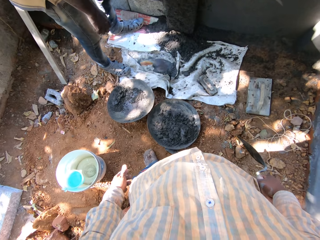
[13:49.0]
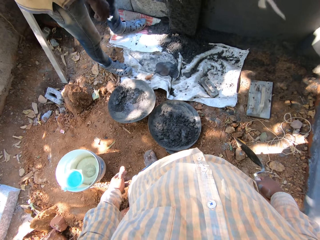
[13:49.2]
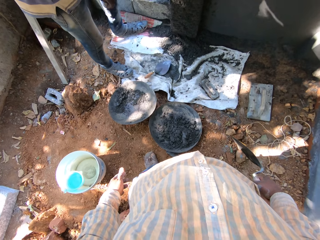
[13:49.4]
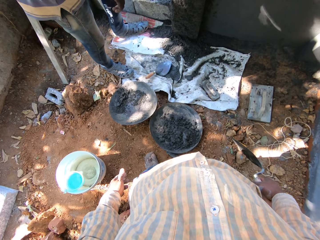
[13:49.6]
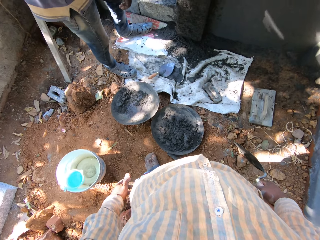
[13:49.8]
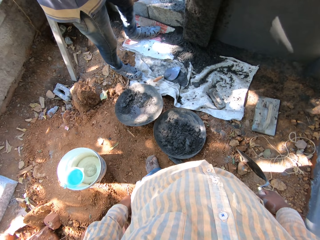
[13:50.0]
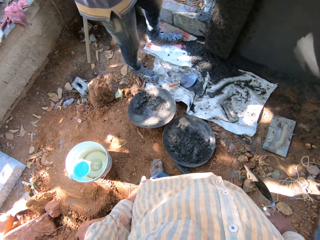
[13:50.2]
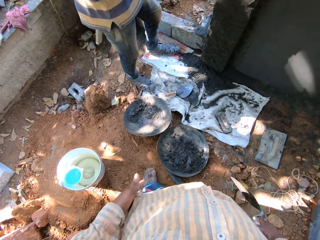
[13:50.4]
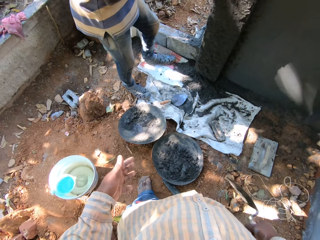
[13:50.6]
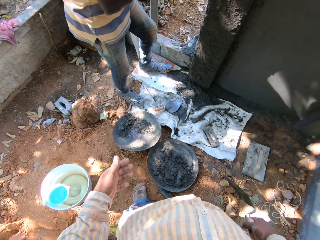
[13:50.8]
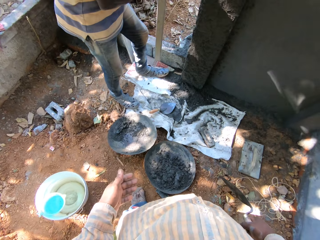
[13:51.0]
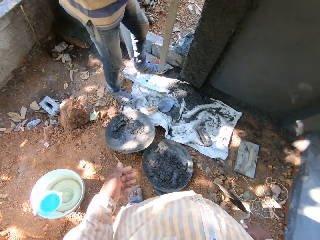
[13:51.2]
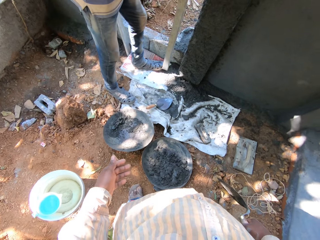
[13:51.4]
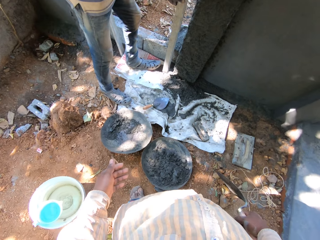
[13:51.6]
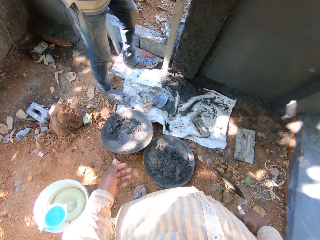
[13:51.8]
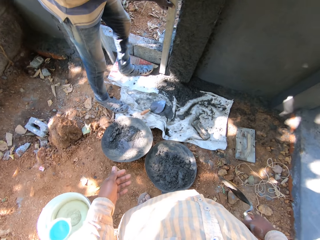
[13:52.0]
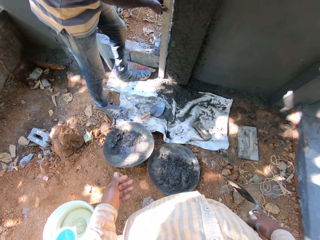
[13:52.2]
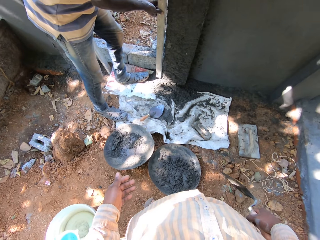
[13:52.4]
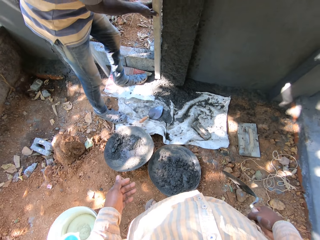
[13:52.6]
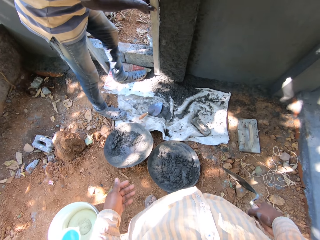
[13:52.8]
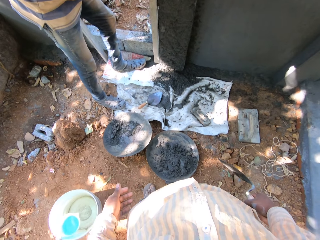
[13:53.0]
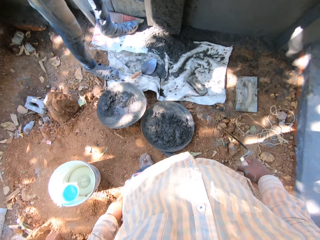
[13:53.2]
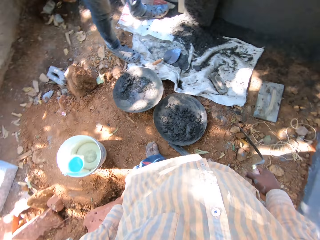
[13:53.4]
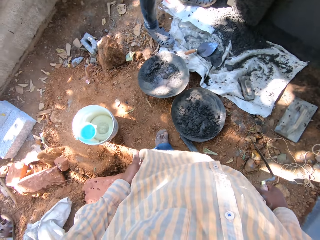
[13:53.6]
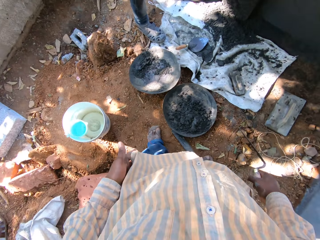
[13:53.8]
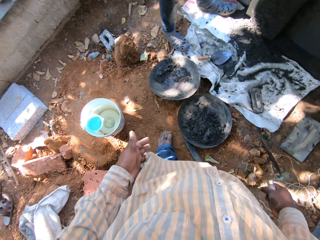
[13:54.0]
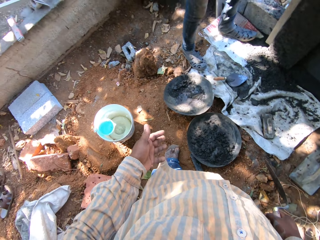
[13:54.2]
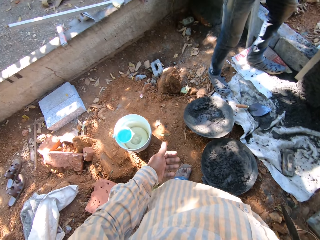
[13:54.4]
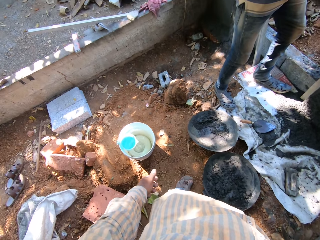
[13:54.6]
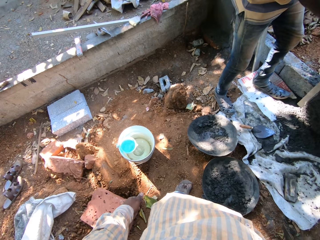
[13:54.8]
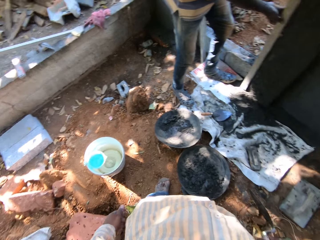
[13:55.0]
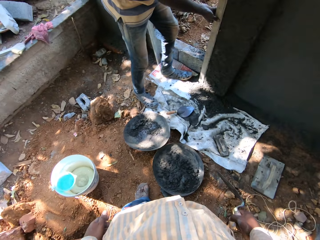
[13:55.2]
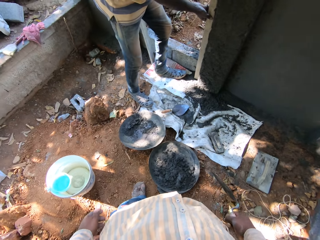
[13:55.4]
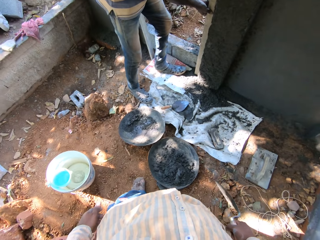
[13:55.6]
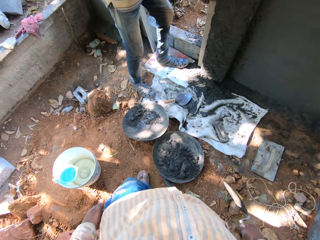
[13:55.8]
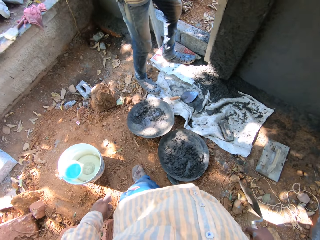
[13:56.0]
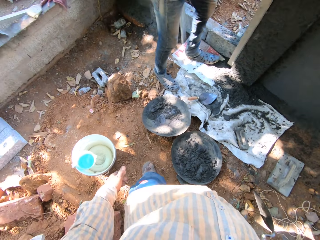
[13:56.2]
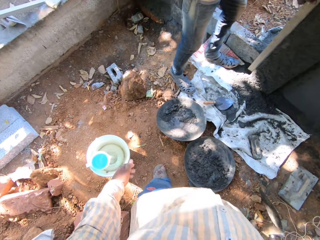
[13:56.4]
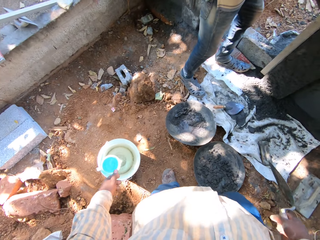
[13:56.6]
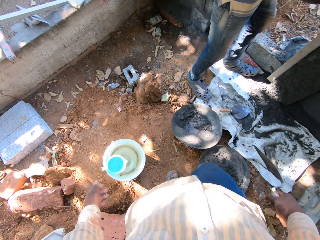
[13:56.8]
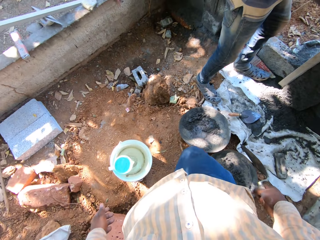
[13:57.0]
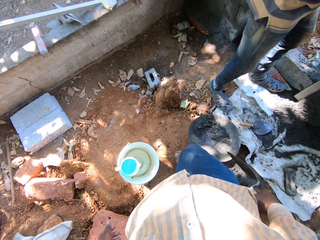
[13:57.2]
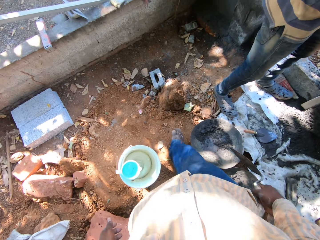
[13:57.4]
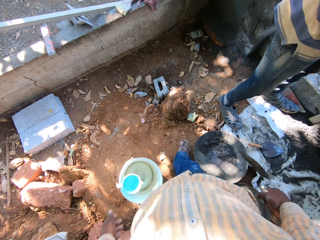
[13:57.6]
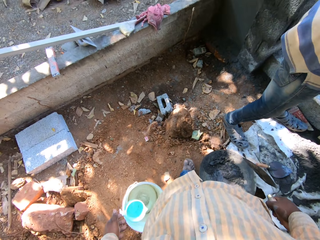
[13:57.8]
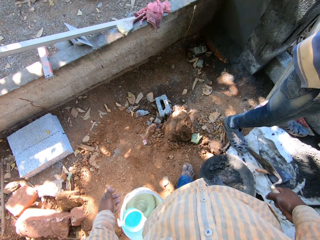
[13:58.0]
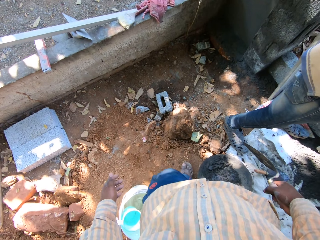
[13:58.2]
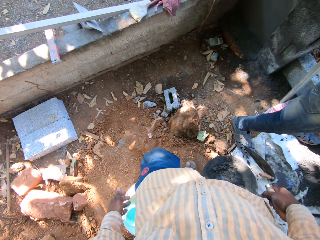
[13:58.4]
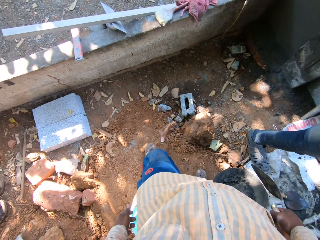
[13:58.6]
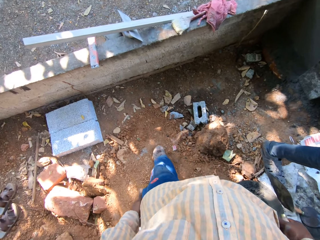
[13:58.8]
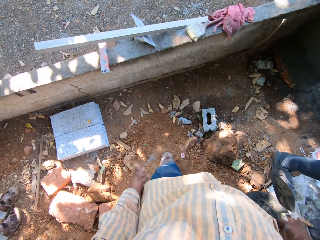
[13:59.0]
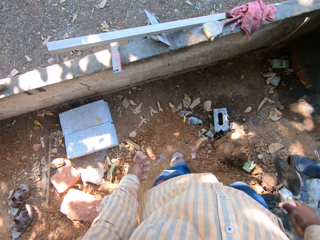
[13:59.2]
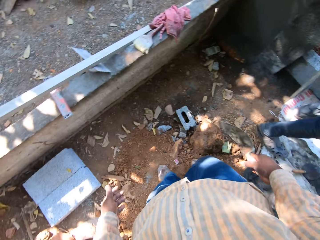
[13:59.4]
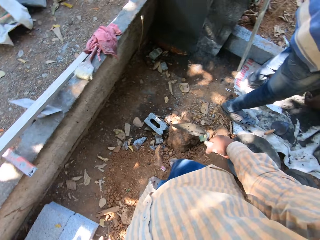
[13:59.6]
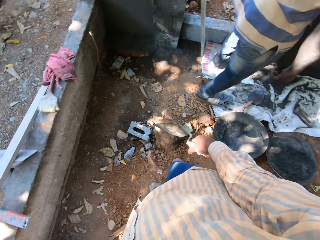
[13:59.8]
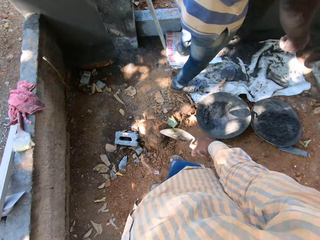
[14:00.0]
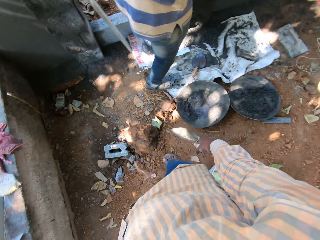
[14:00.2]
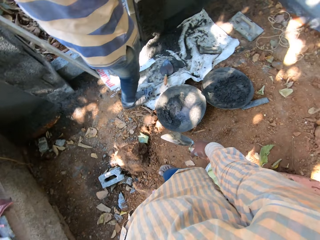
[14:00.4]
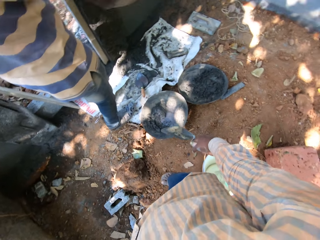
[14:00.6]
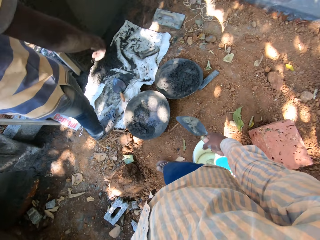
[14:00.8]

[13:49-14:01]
A man throws a hand trowel on the sack with his right hand. The man takes a plank from the ground with both hands. The man fixes the plank on the wall with both hands. The camera wearer walks around the compound.

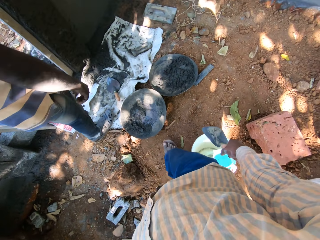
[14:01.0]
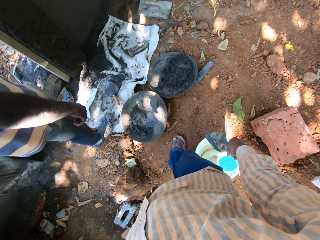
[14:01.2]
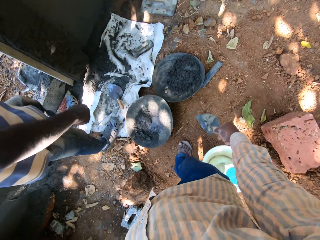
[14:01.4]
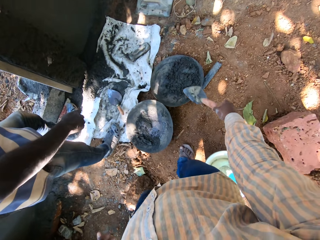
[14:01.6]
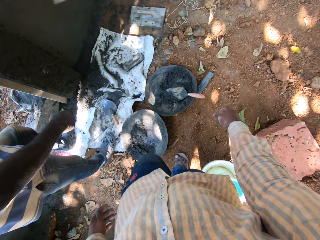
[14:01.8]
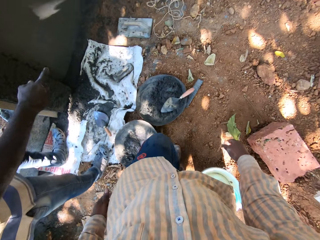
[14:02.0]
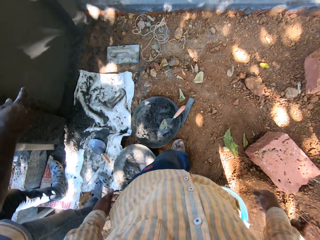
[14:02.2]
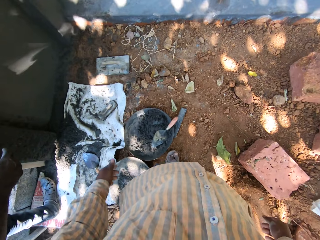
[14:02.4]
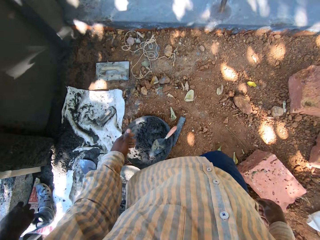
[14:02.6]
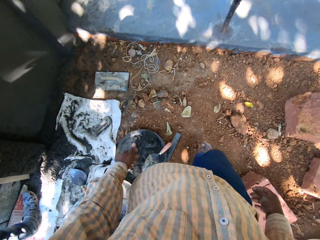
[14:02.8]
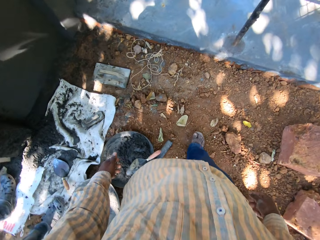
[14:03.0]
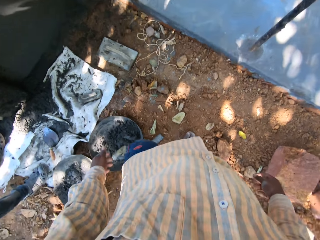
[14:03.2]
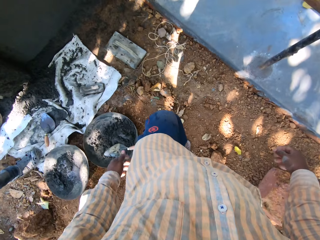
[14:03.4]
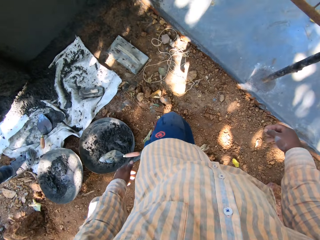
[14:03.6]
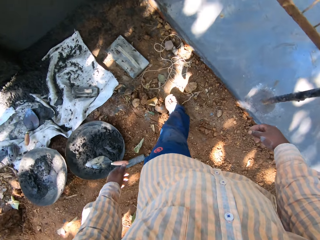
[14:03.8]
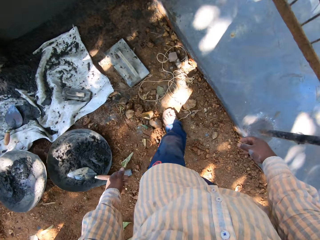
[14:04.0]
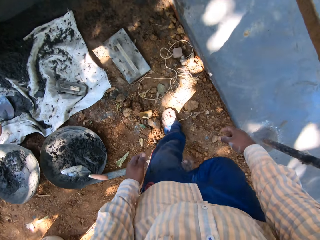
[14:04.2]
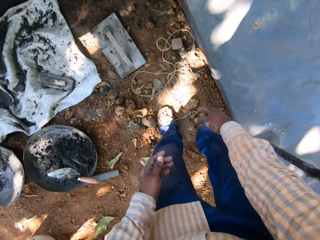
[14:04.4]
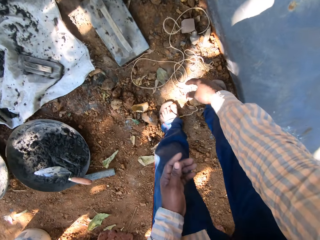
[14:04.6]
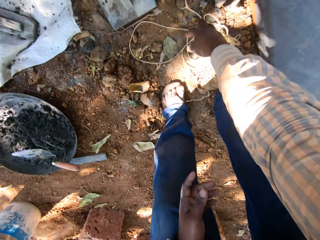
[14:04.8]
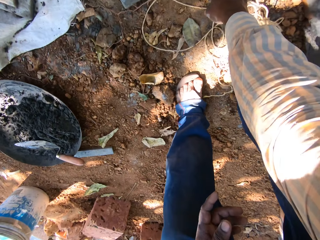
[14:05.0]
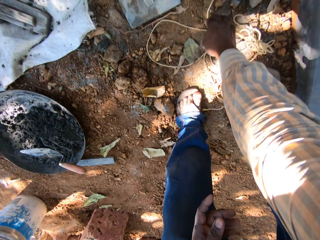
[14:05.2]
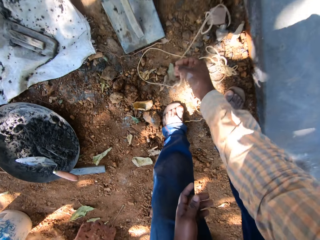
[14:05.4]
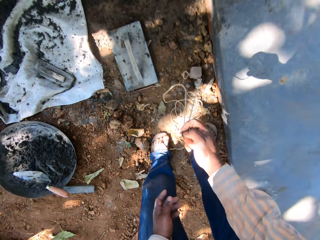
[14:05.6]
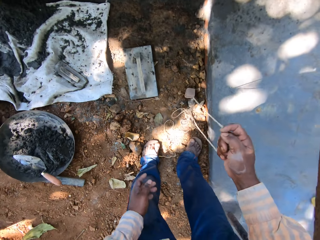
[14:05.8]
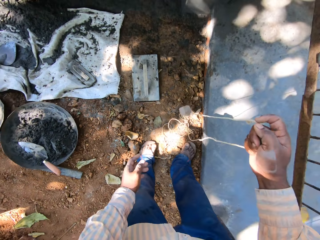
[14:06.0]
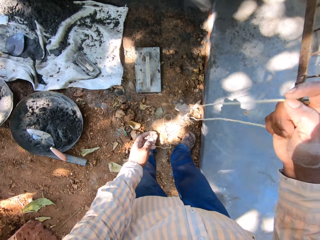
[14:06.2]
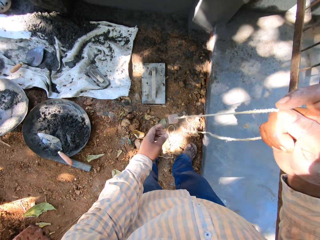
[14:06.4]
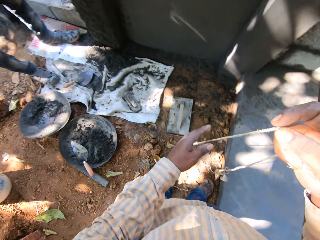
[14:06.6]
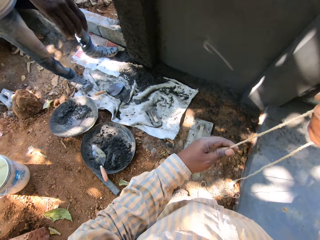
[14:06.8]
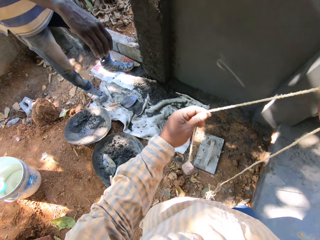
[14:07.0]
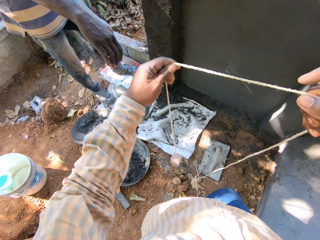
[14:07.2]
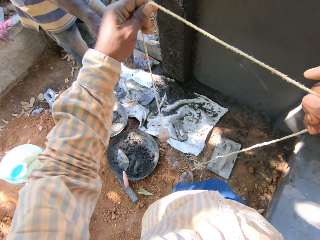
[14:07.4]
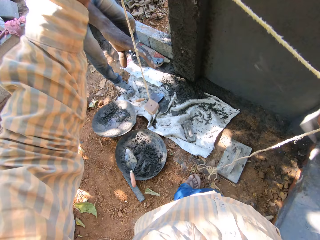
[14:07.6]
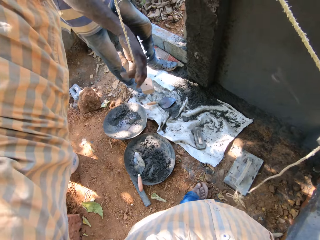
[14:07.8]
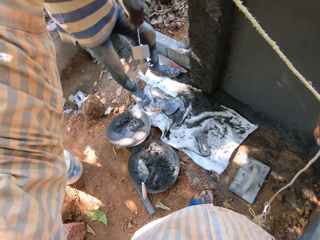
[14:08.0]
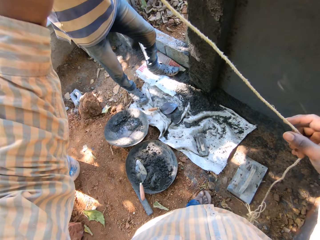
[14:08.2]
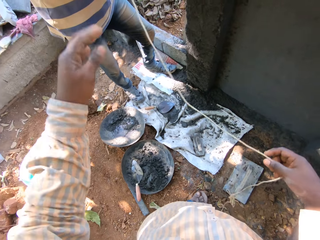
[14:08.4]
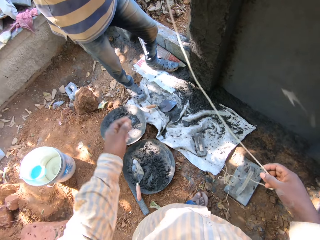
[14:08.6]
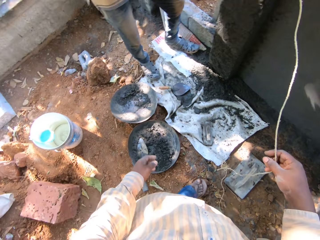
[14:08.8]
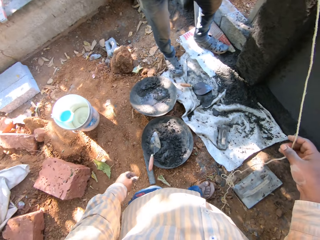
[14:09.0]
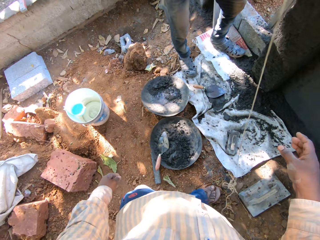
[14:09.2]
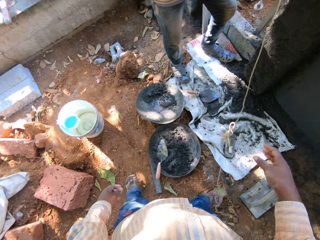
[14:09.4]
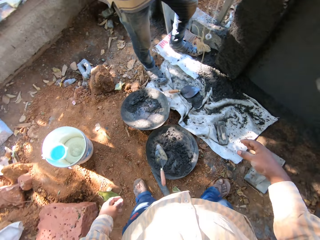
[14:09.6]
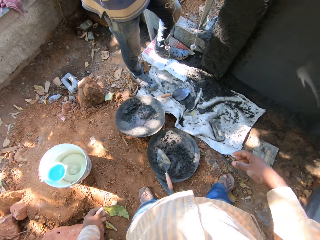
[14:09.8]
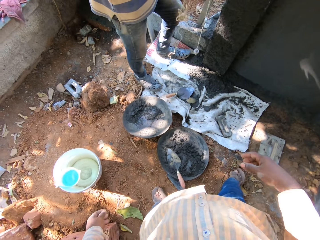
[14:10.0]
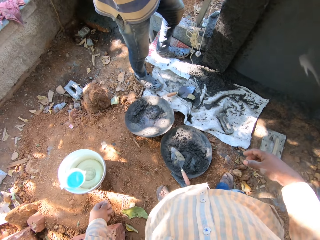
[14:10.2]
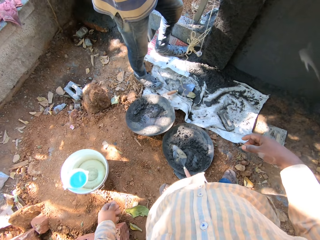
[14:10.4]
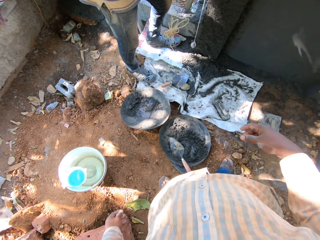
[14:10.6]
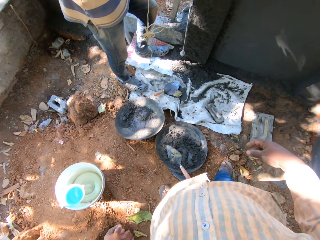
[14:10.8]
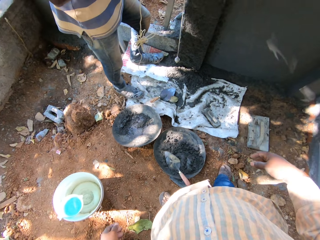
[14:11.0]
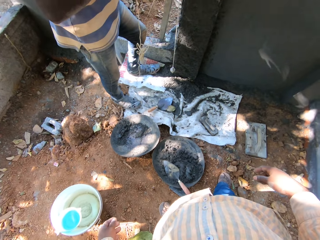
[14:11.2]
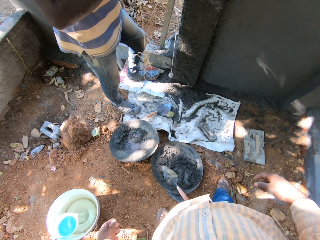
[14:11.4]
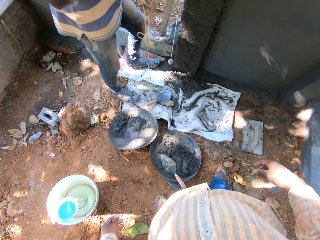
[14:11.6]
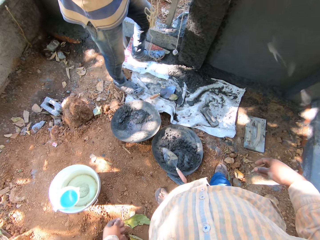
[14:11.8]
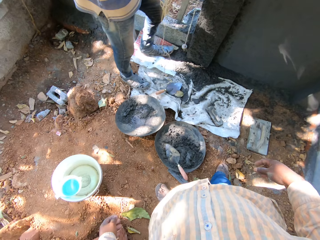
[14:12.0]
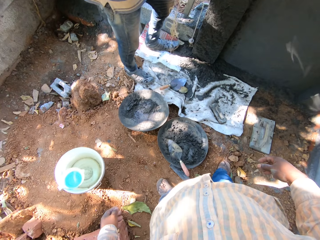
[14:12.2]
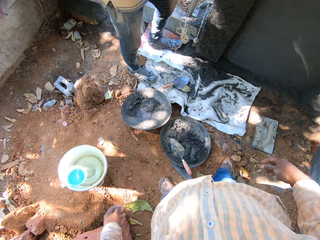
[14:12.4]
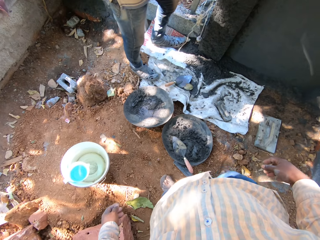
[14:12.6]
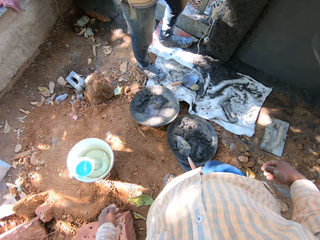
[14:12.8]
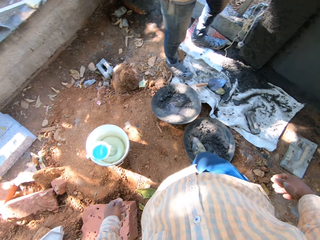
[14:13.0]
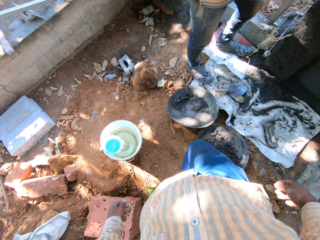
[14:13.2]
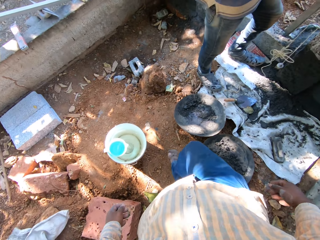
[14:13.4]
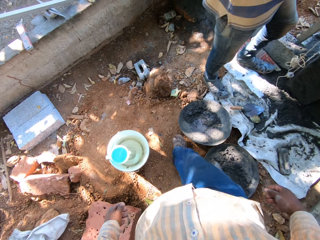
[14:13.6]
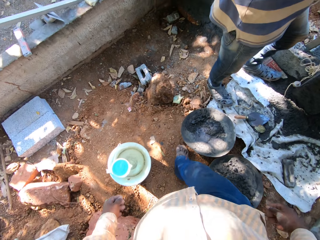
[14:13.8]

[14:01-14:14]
The camera wearer throws the hand trowel in his right hand into the pan of cement. He picks a rope from the ground with his right hand. He holds the rope with both hands. He gives the rope in his hands to a man. The man picks the rope. The camera wearer walks around the compound.
